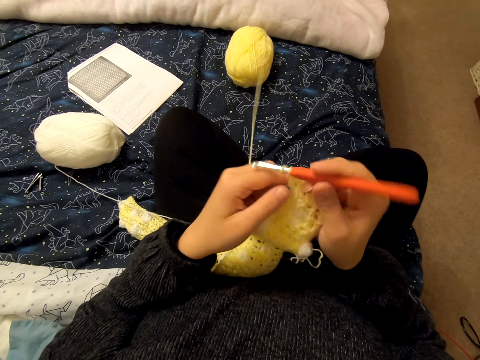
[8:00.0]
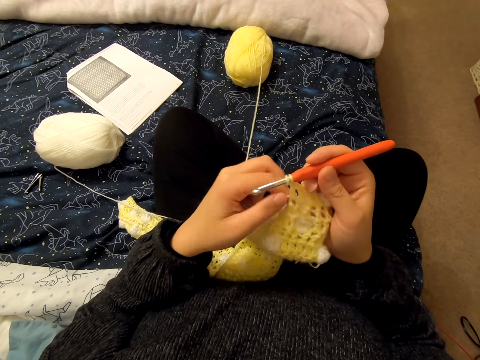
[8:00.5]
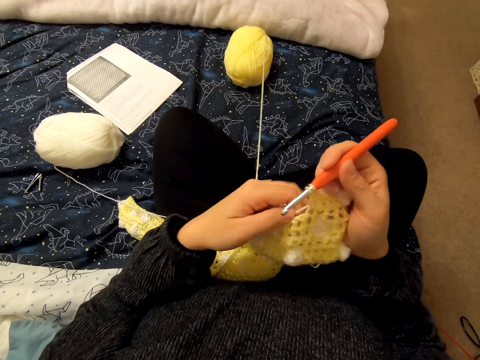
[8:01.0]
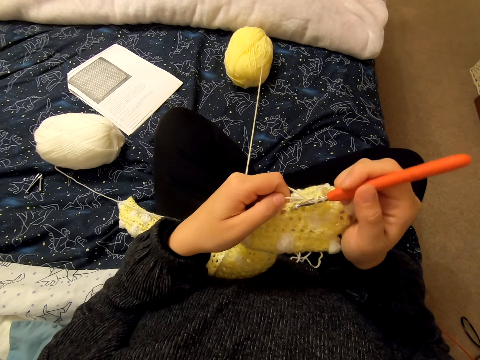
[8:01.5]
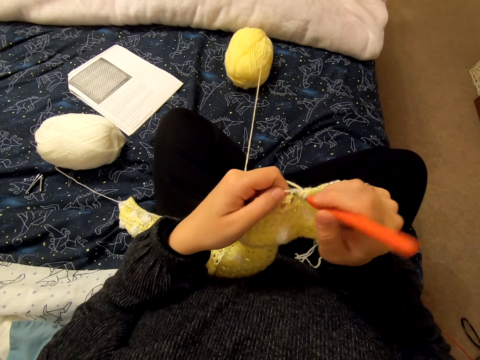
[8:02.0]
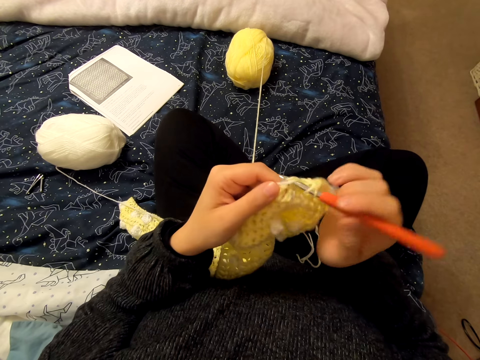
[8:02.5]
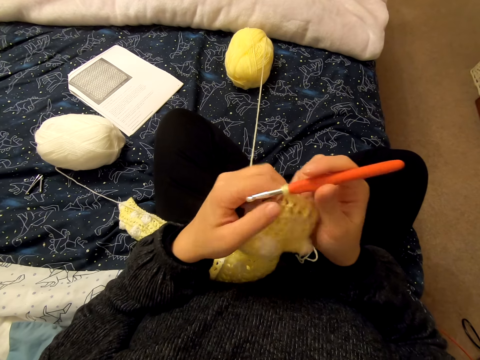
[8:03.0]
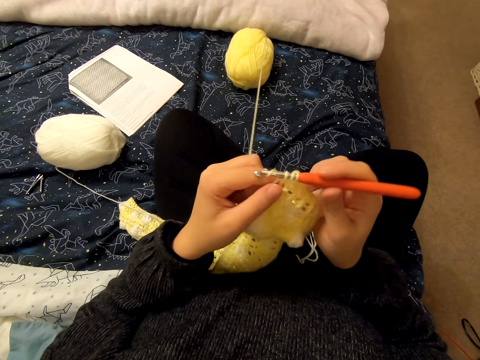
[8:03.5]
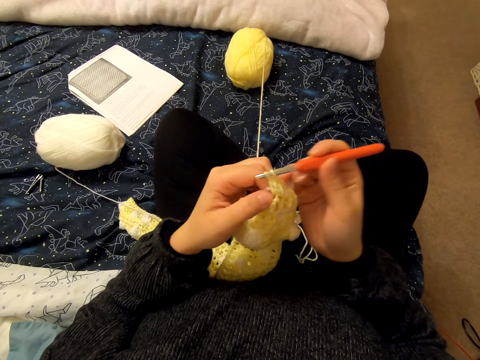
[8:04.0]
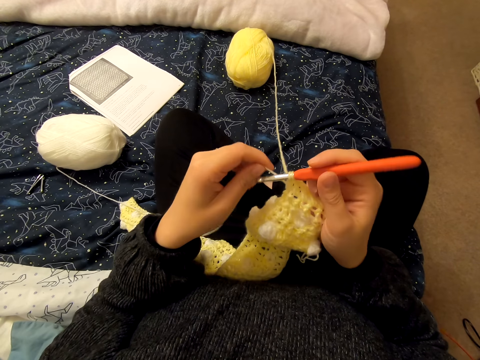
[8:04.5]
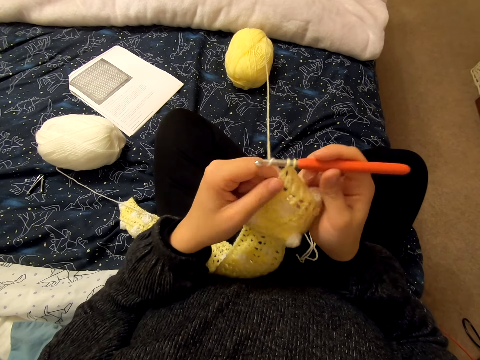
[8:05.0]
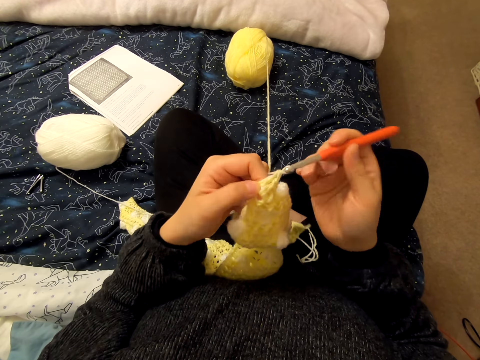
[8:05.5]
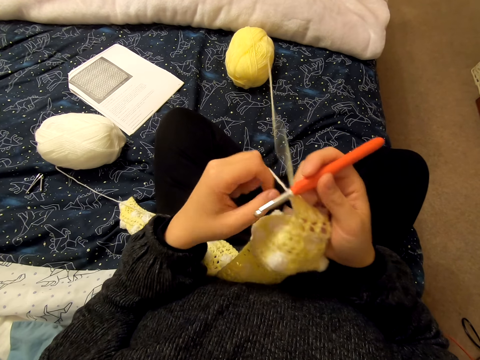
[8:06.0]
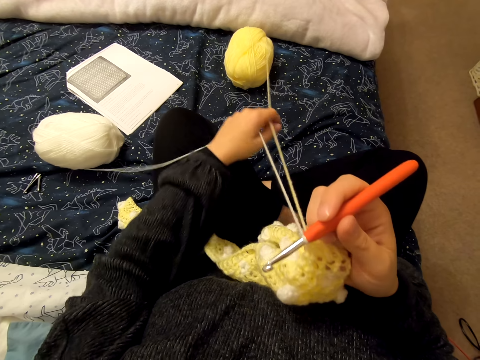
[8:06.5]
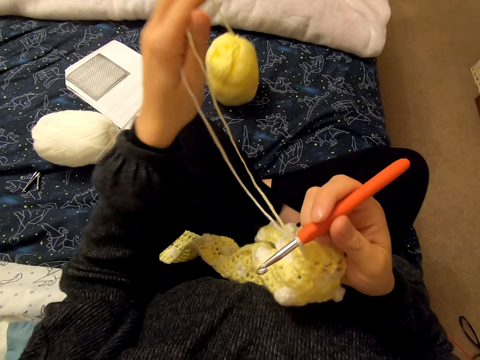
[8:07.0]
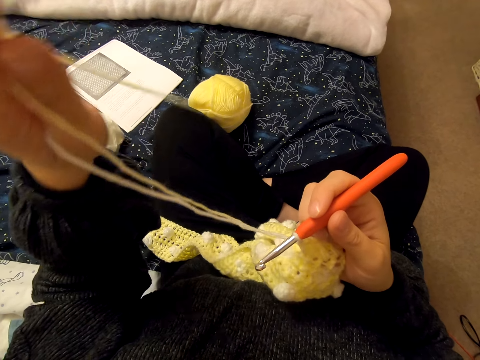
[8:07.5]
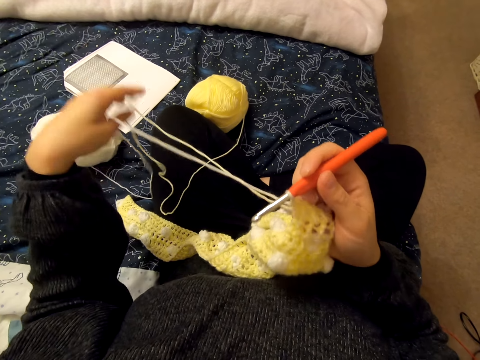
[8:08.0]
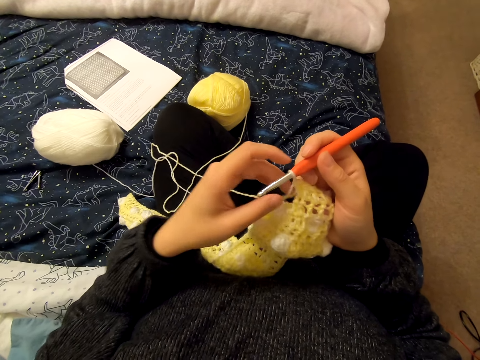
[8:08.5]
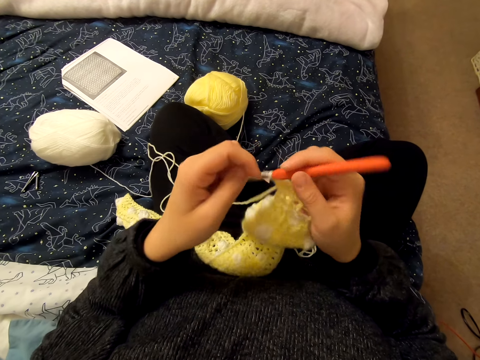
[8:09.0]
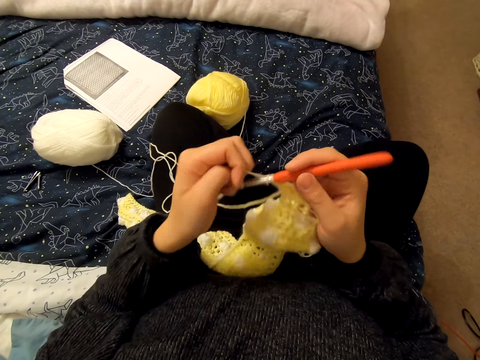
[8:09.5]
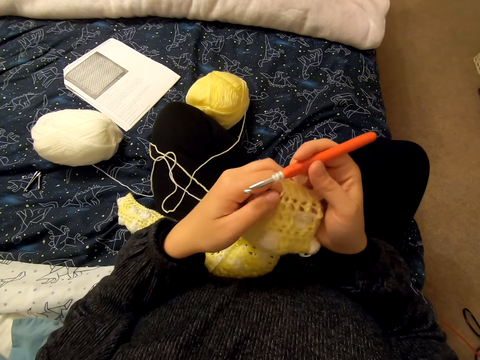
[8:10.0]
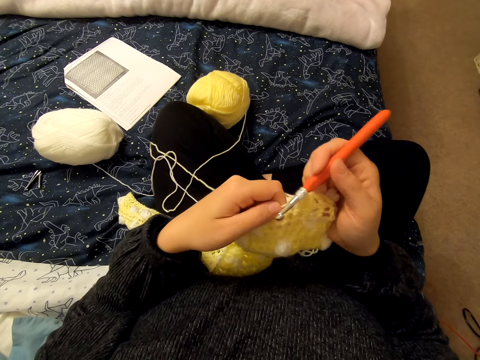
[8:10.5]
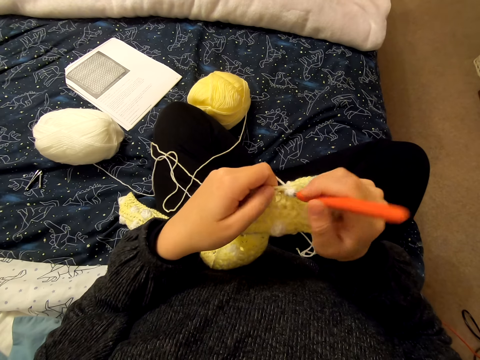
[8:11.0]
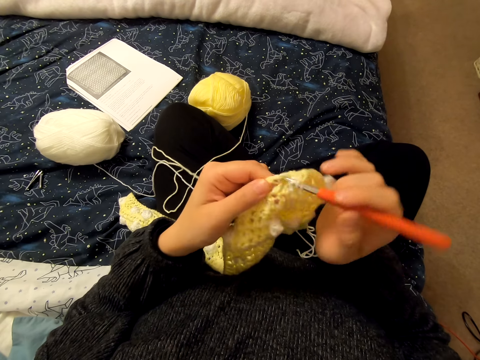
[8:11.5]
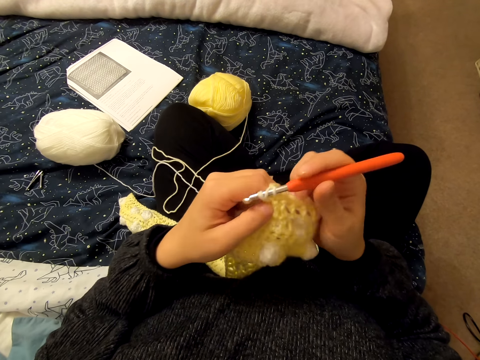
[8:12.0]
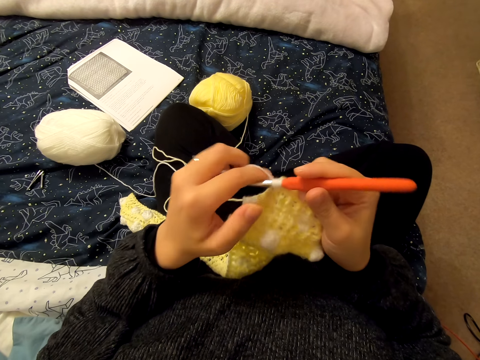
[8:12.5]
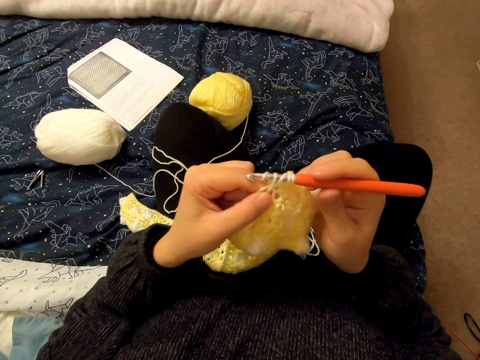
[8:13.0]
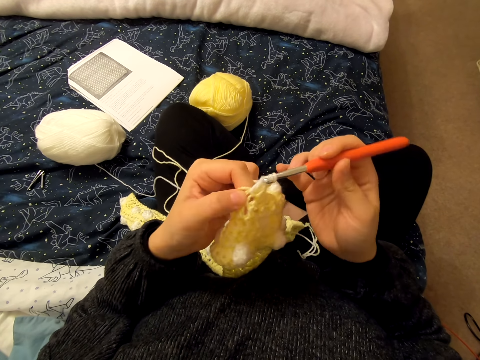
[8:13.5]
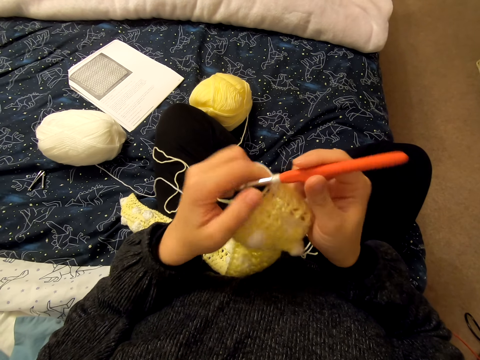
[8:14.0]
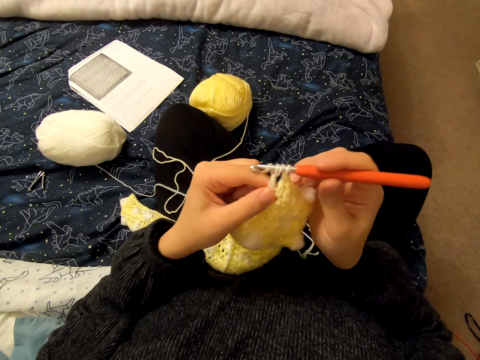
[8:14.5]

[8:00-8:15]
The camera wearer pulls the wool. They stretch a string. They knit a cloth with a knitting needle.

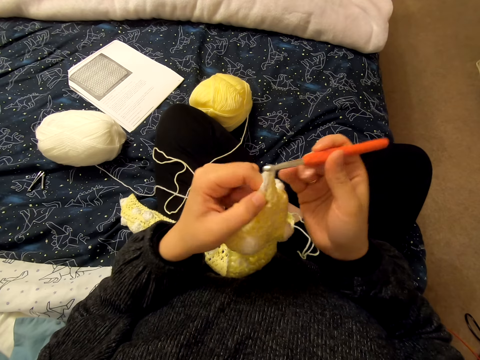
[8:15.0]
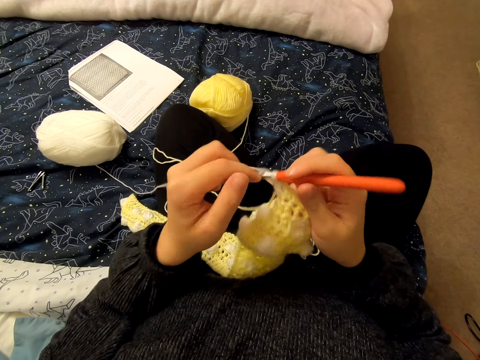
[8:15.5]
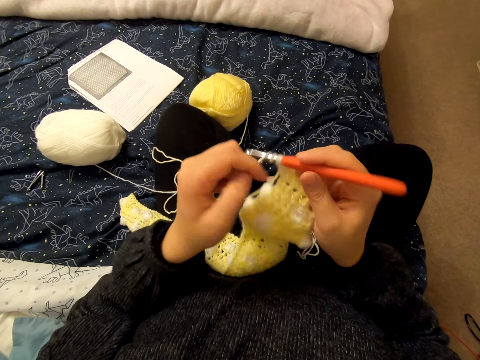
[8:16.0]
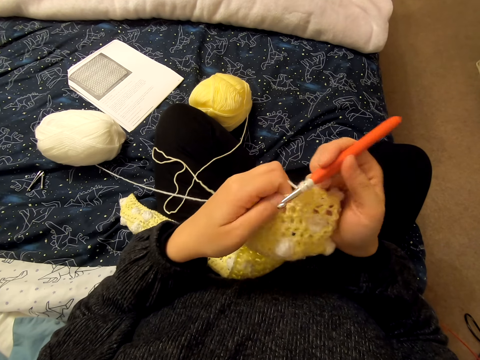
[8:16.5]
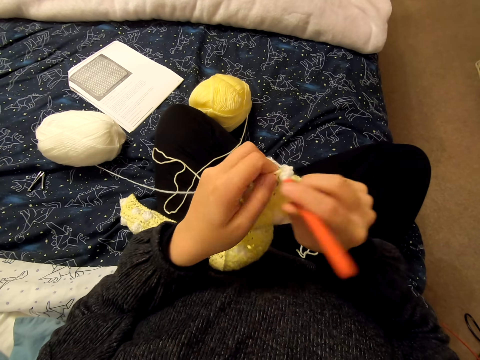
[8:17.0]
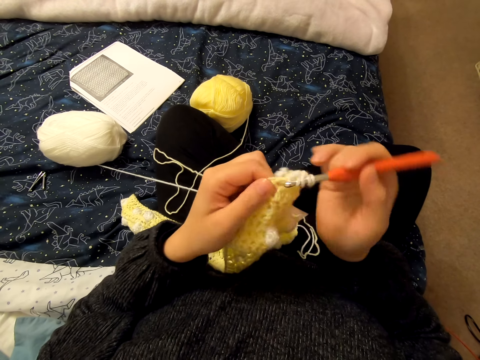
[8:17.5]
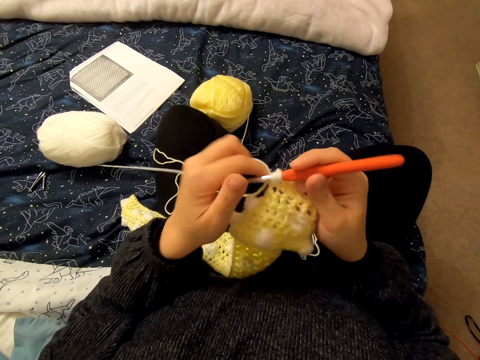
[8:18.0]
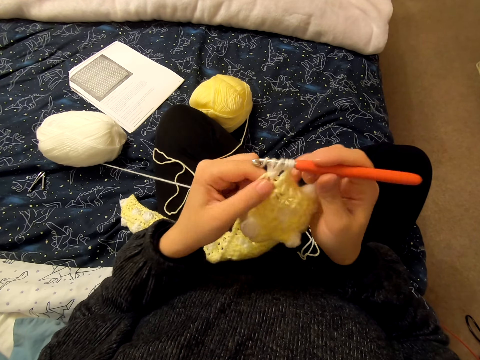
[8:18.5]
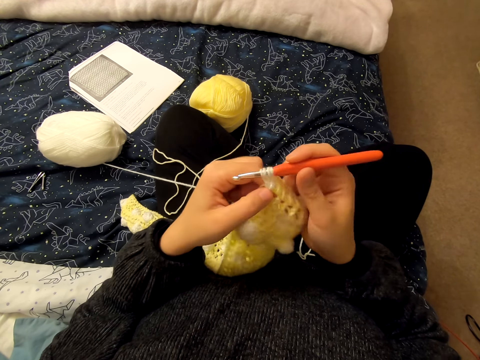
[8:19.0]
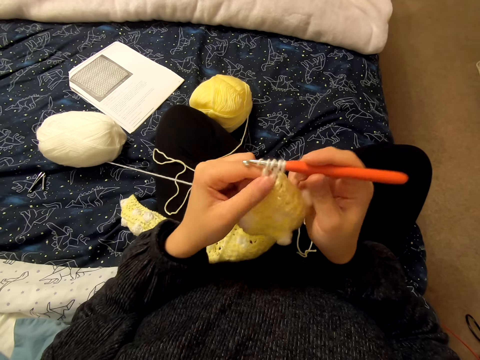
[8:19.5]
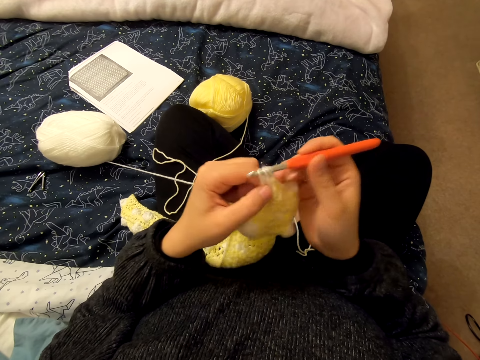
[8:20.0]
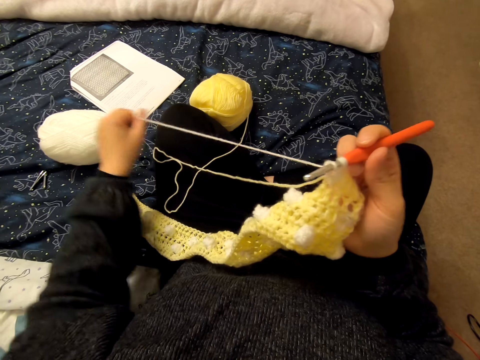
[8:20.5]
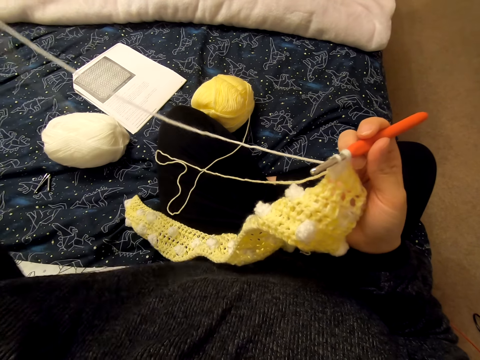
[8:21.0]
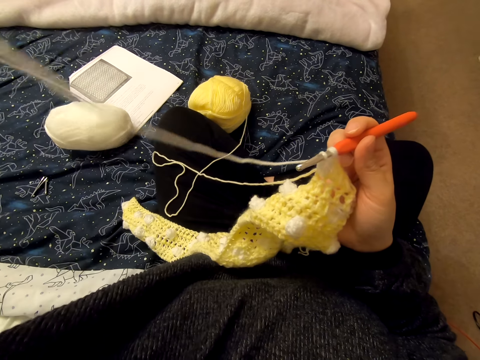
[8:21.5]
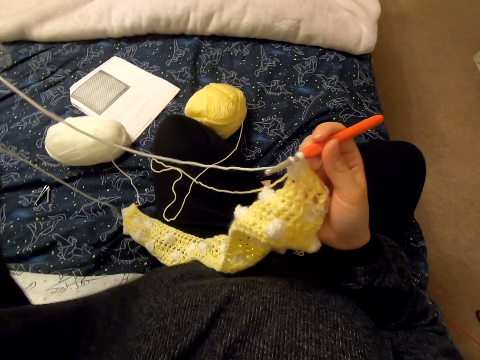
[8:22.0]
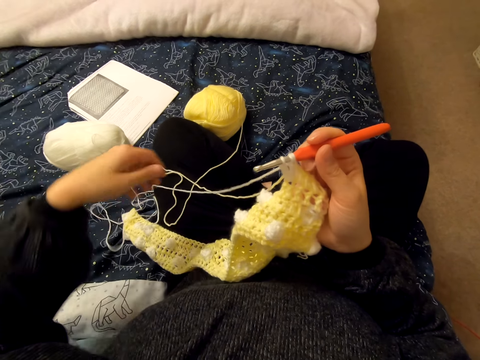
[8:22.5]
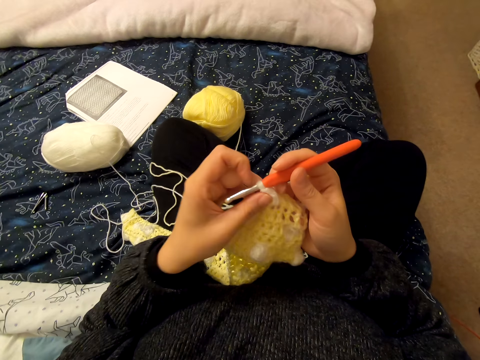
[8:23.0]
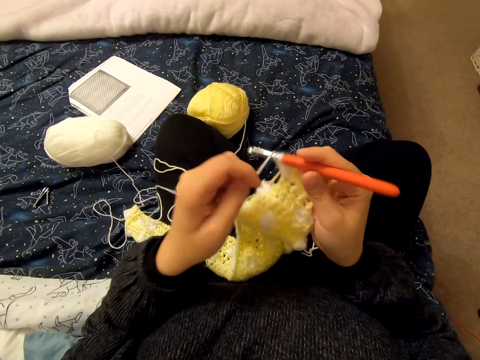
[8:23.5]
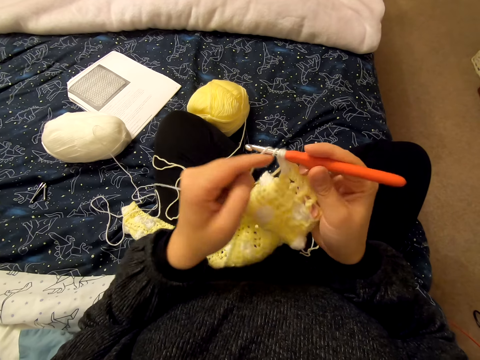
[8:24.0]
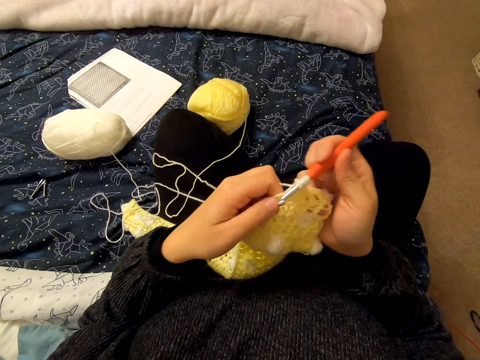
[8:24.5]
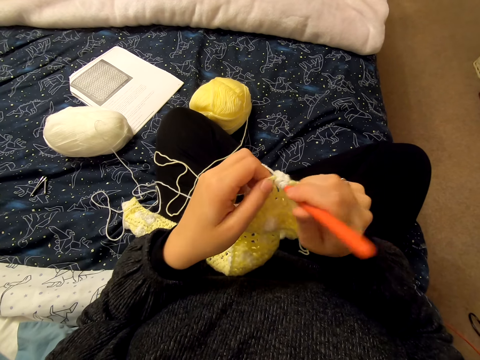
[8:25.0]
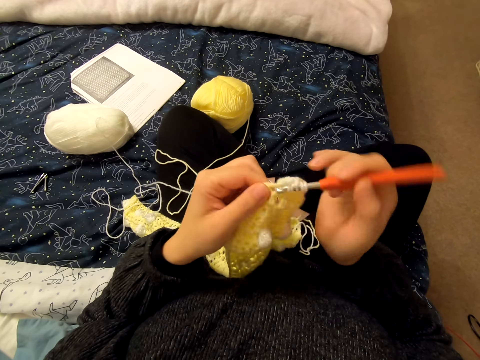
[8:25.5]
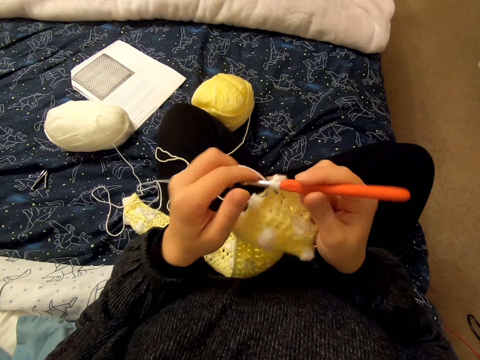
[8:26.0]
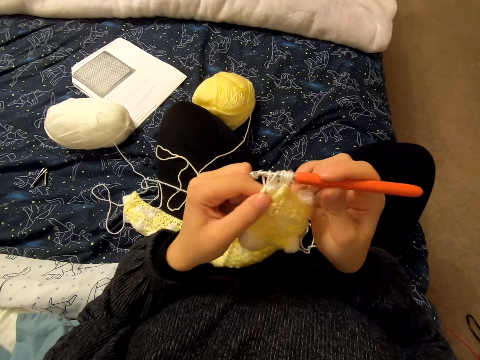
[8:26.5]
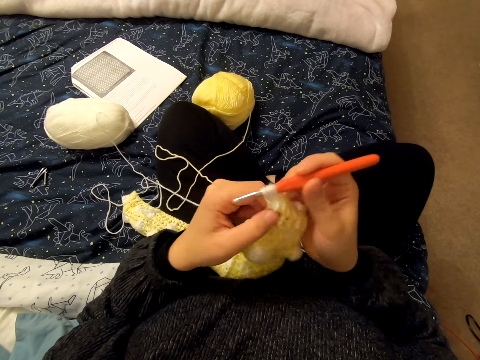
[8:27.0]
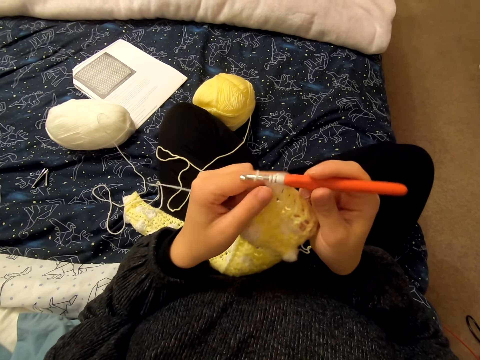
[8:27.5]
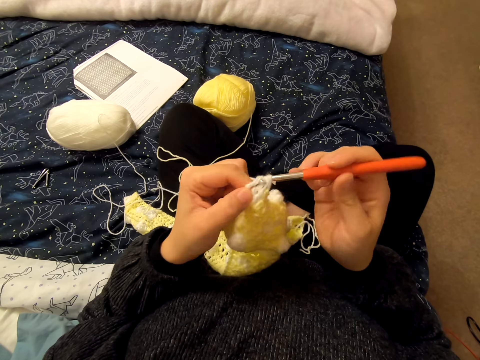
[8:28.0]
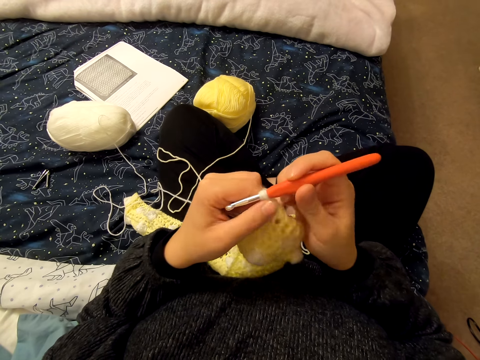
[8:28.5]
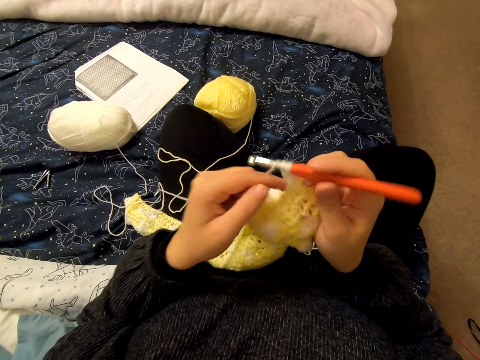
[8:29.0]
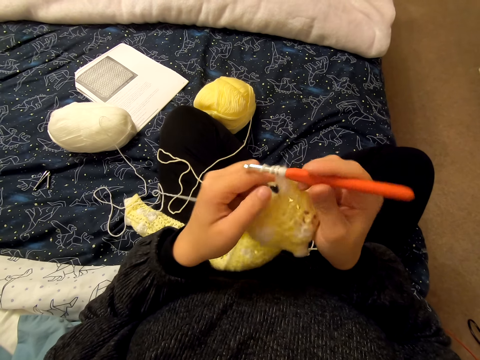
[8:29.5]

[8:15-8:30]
The camera wearer pulls the wool. They pull the wool again.
